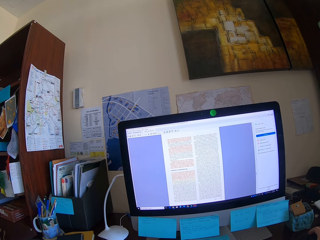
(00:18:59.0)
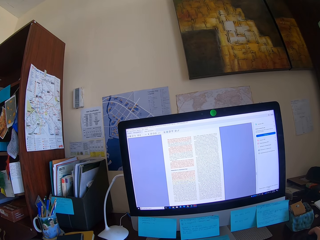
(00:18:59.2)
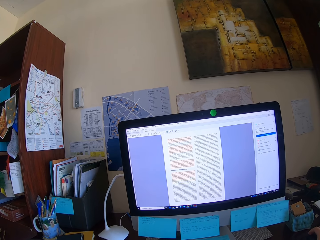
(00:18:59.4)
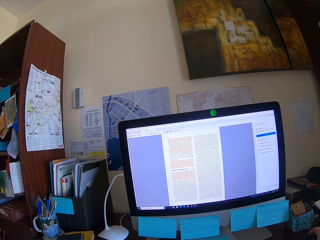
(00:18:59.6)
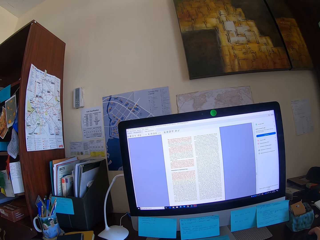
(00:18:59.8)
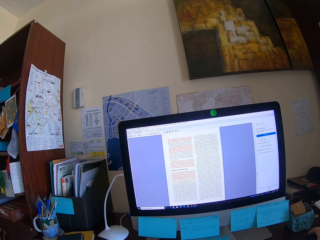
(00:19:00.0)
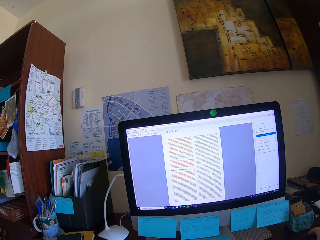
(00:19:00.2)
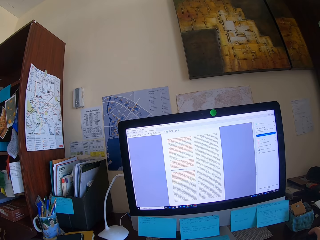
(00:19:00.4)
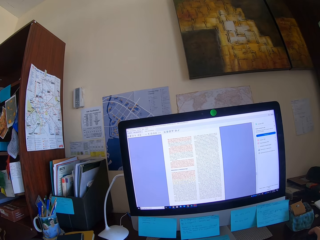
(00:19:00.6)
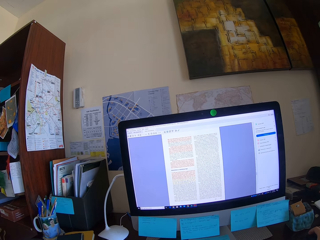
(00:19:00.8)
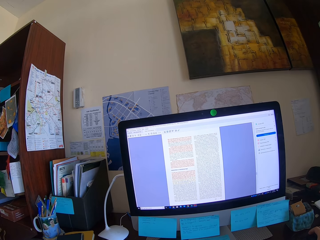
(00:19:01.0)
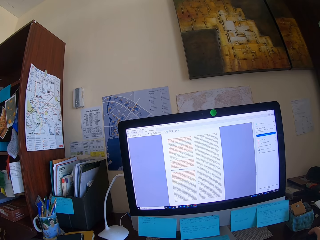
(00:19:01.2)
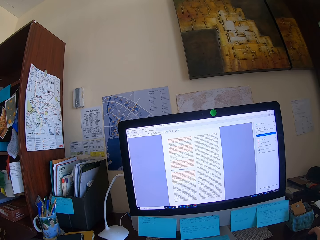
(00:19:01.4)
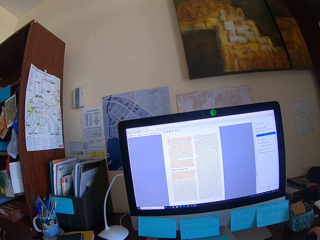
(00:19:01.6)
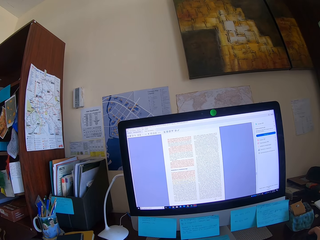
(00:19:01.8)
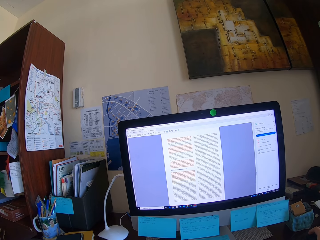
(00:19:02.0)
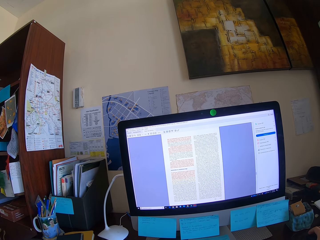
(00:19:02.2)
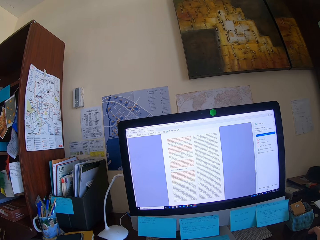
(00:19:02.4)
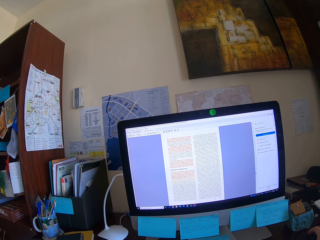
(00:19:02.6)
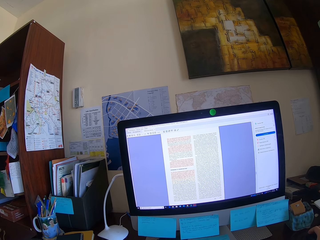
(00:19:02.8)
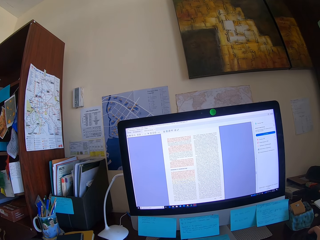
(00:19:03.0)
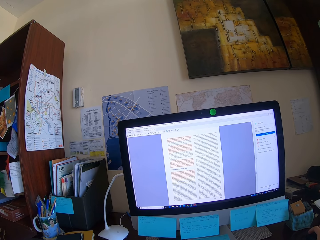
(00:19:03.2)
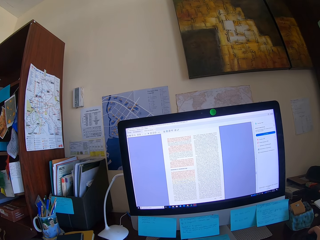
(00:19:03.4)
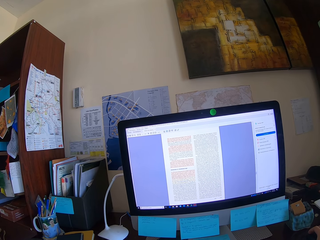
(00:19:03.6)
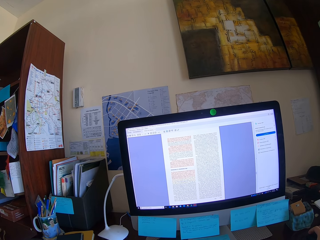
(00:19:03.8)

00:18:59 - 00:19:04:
The camera wearer reads the text from the computer.
